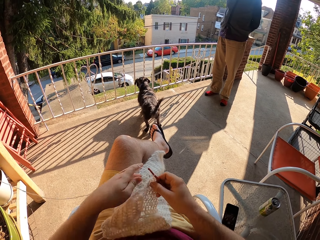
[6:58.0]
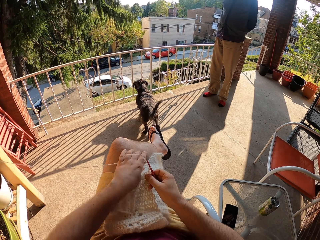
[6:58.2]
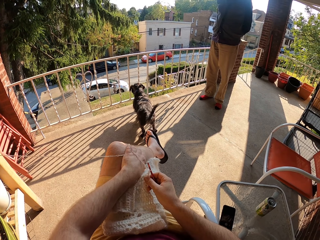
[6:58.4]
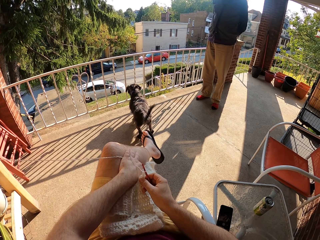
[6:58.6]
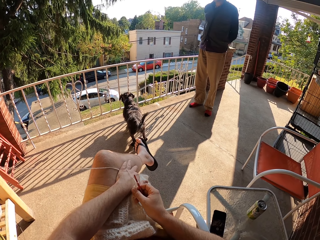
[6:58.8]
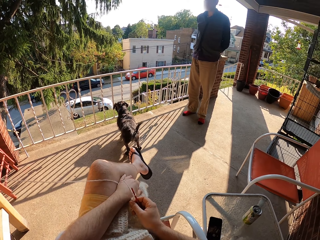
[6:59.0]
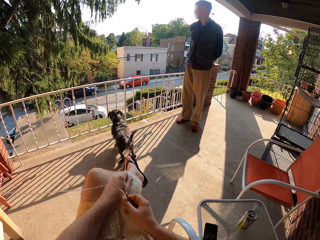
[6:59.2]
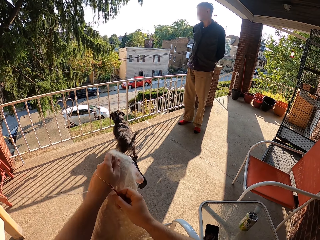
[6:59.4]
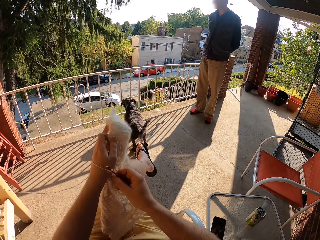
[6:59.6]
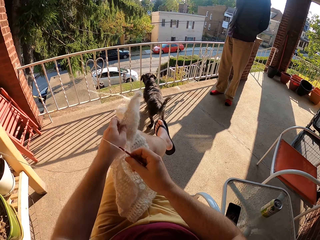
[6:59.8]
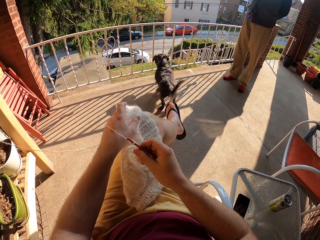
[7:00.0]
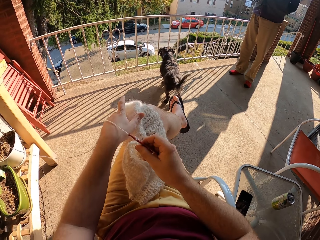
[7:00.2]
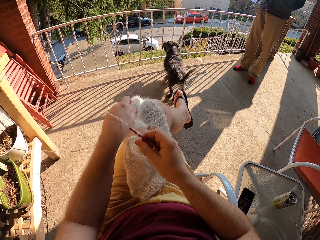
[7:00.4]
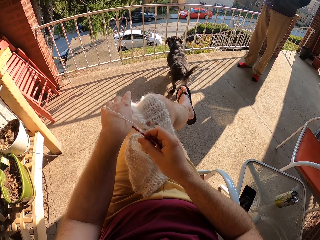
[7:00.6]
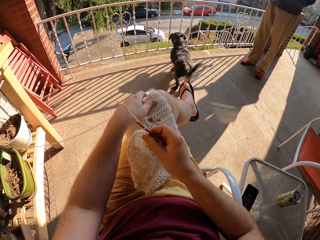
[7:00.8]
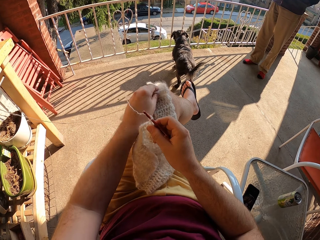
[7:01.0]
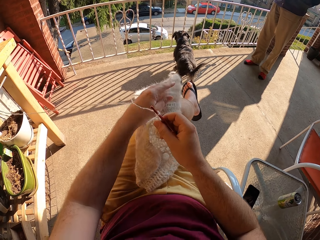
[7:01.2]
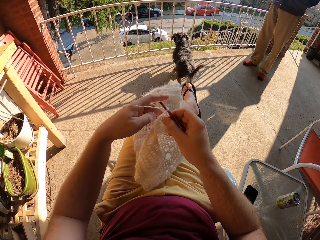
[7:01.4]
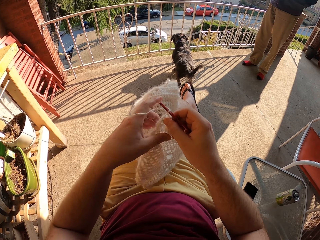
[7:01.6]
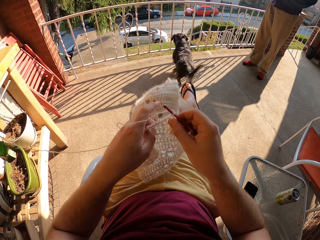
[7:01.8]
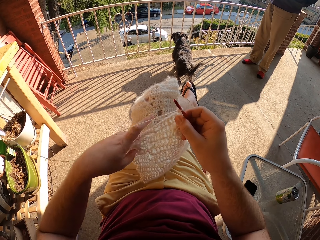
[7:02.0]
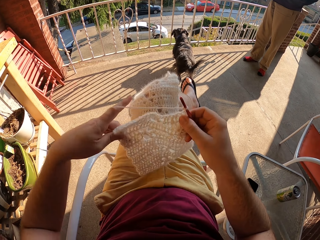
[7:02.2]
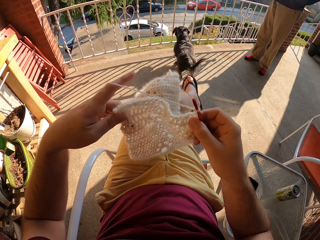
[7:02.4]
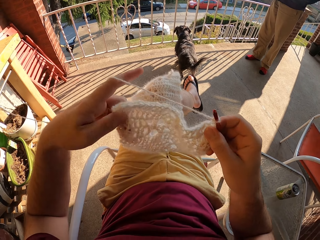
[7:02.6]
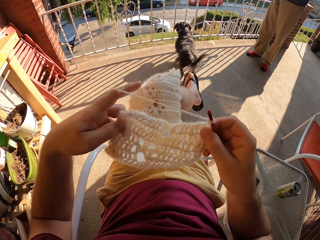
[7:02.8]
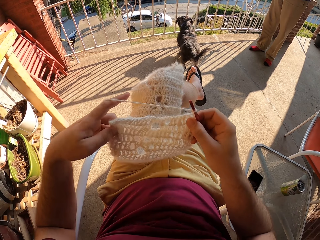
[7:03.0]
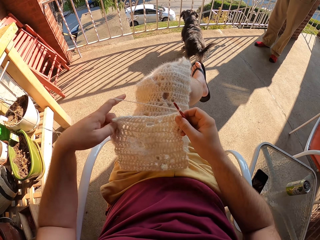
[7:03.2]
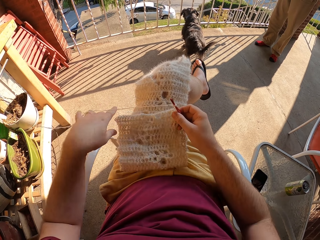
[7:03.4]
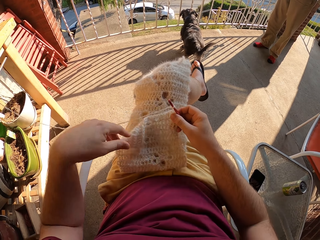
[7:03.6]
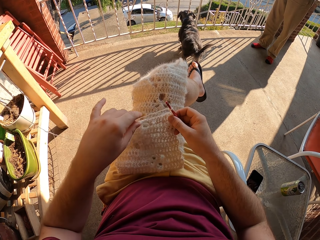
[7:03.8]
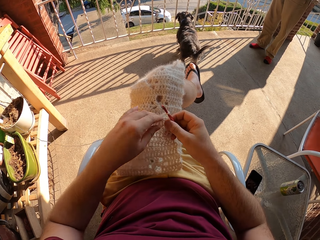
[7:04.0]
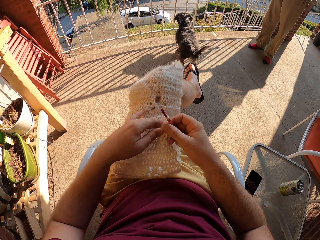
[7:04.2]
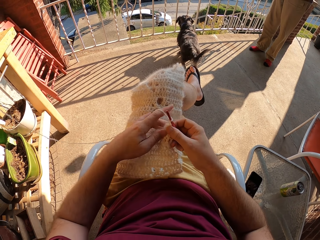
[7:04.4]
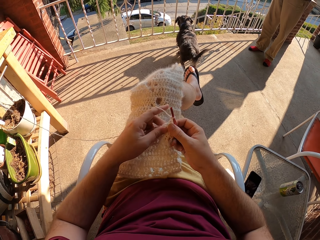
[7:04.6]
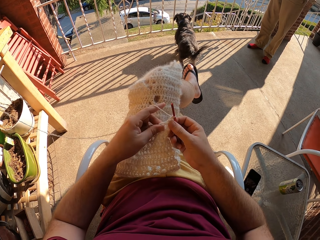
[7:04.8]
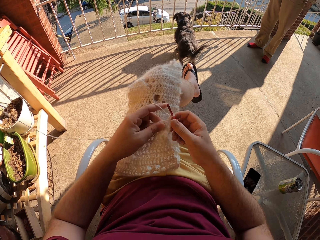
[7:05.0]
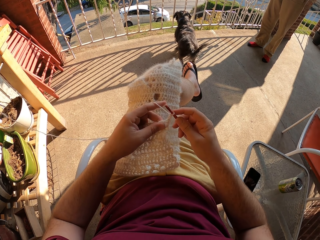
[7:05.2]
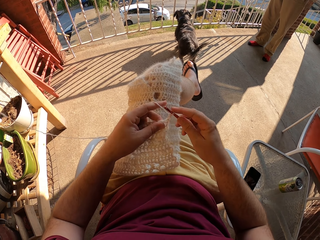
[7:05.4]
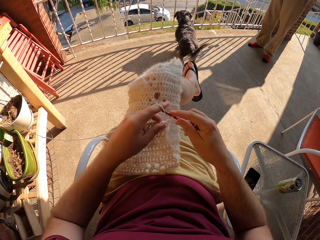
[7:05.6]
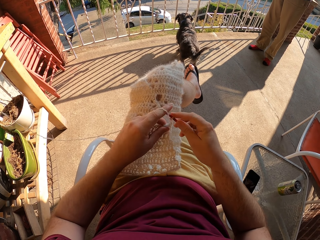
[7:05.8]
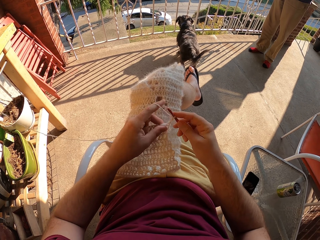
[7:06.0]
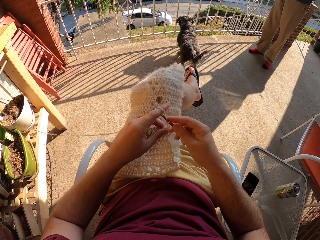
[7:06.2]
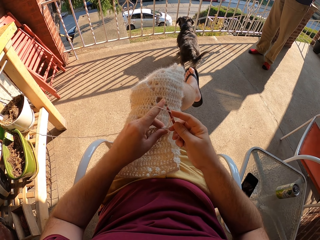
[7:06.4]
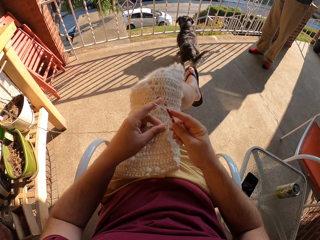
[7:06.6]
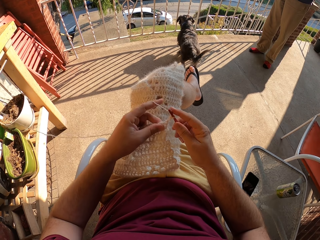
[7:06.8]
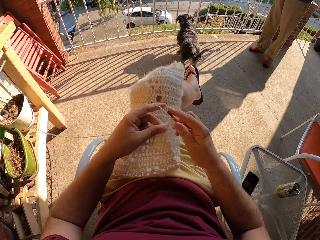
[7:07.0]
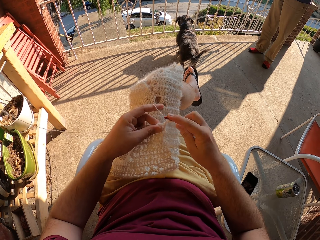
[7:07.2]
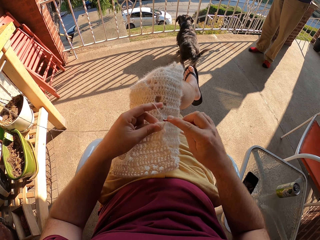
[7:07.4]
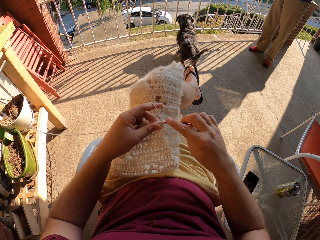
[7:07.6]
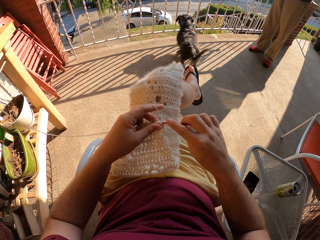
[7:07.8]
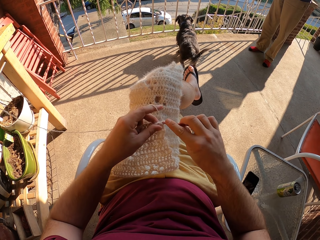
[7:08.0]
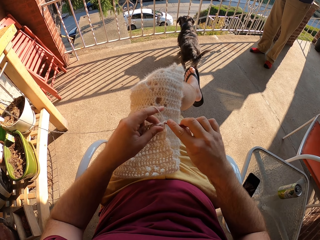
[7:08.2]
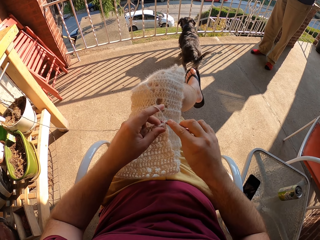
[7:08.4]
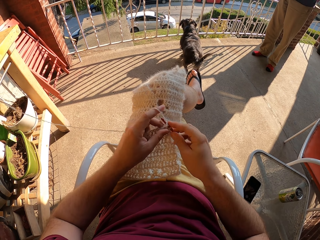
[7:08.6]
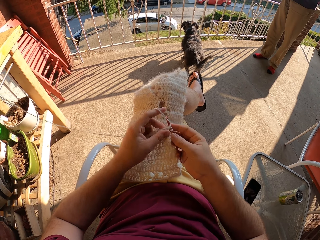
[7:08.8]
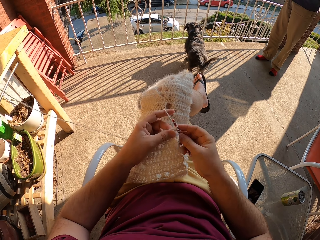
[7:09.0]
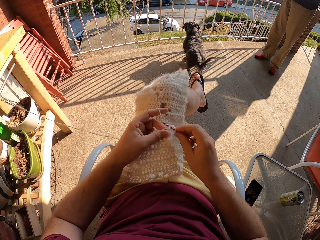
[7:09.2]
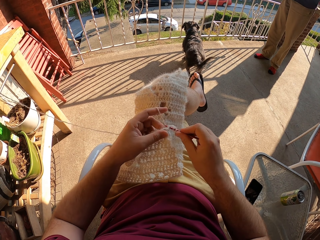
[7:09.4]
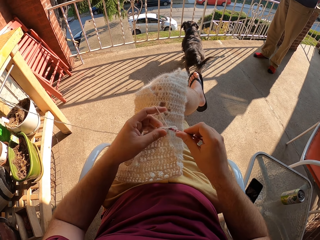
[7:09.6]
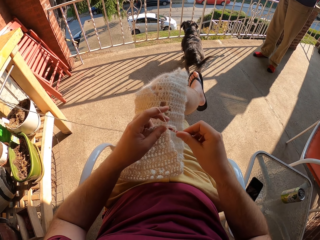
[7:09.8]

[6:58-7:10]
The camera wearer crochets the fabric with a crochet hook.

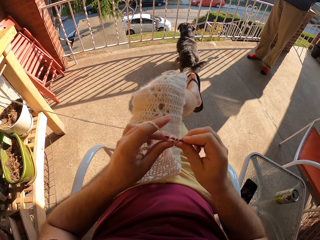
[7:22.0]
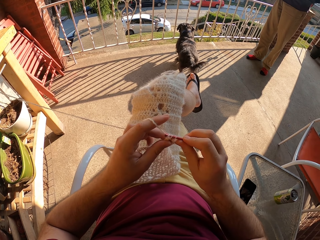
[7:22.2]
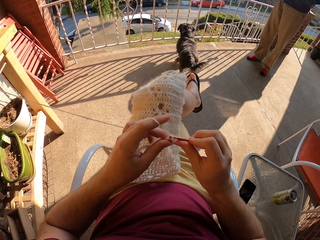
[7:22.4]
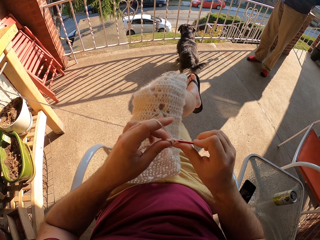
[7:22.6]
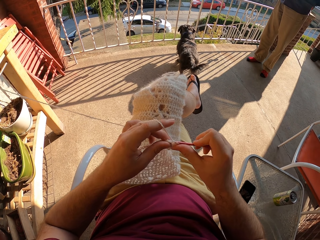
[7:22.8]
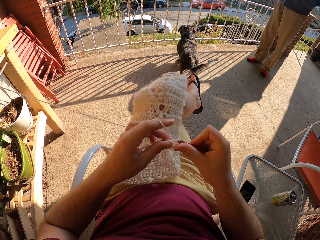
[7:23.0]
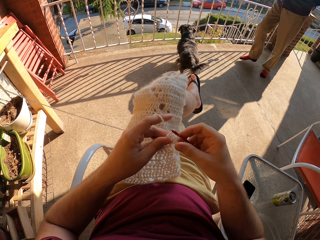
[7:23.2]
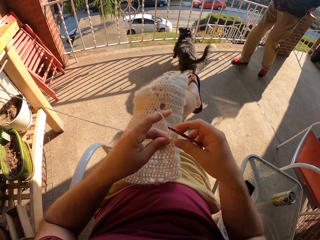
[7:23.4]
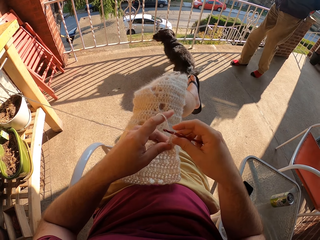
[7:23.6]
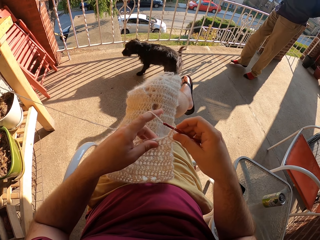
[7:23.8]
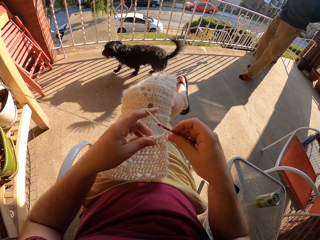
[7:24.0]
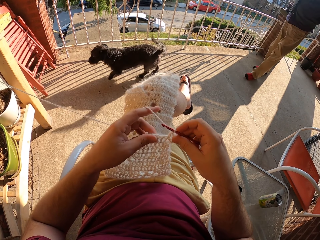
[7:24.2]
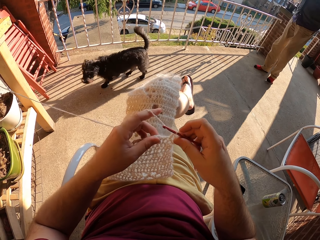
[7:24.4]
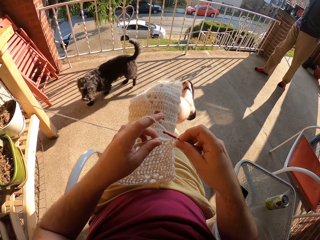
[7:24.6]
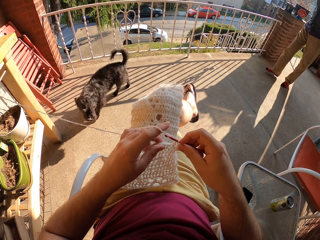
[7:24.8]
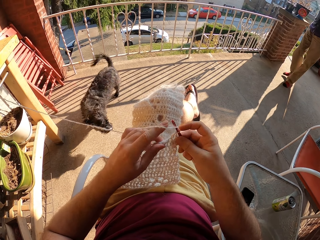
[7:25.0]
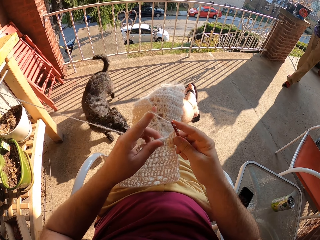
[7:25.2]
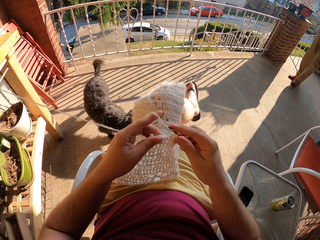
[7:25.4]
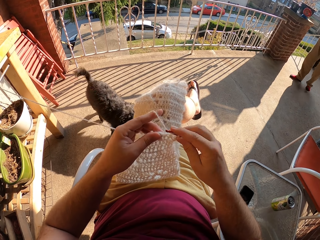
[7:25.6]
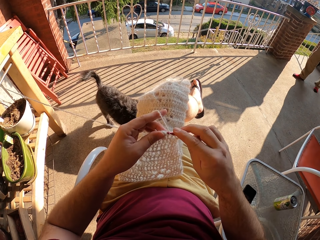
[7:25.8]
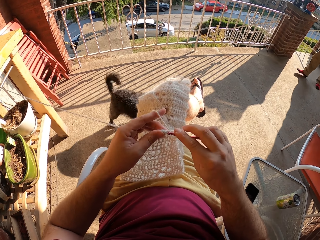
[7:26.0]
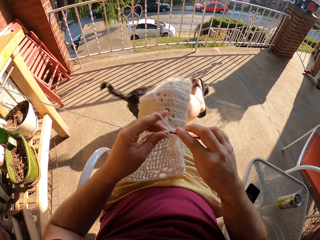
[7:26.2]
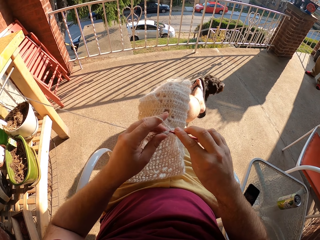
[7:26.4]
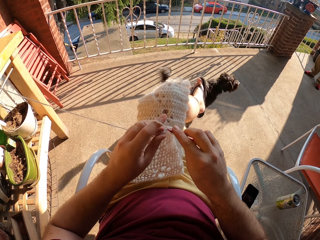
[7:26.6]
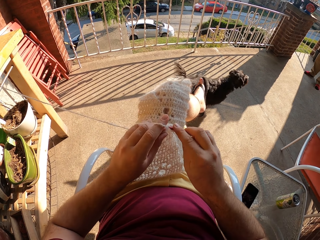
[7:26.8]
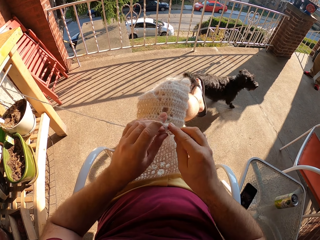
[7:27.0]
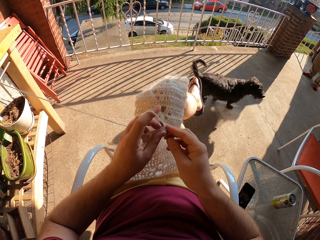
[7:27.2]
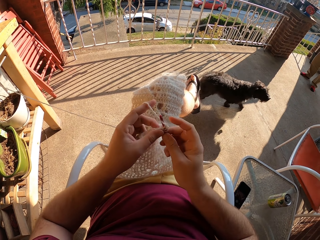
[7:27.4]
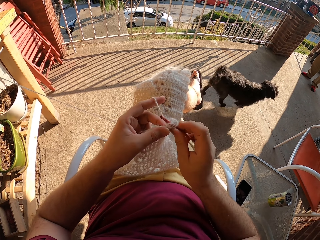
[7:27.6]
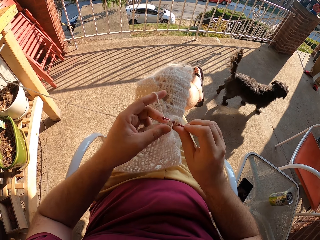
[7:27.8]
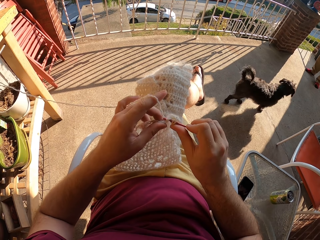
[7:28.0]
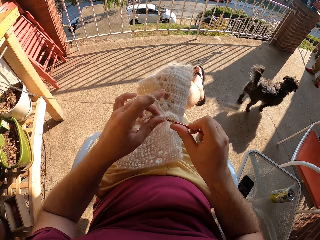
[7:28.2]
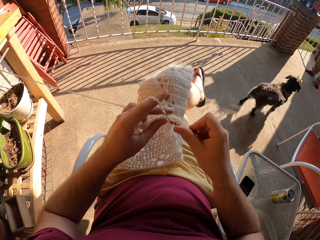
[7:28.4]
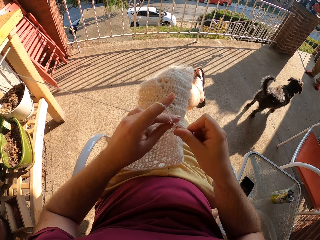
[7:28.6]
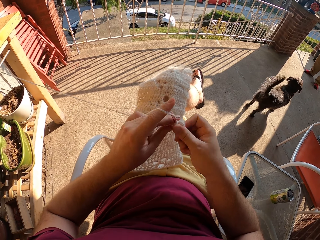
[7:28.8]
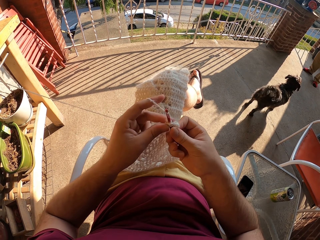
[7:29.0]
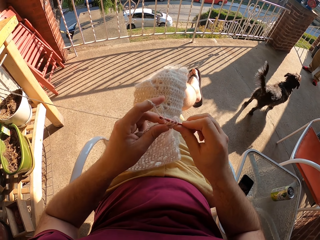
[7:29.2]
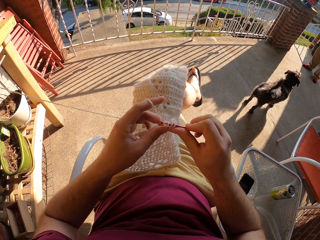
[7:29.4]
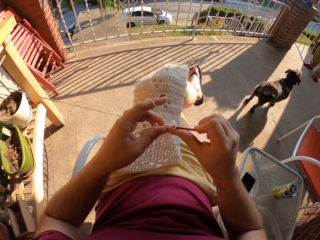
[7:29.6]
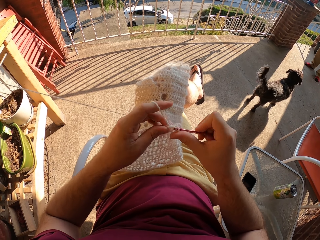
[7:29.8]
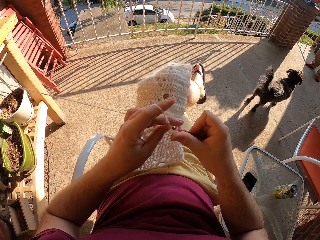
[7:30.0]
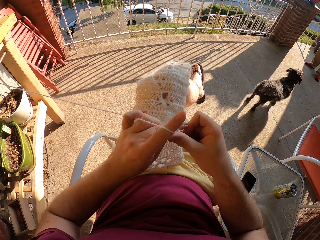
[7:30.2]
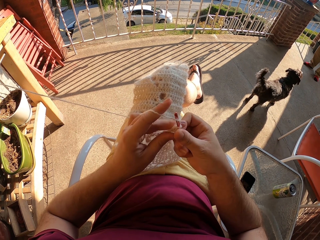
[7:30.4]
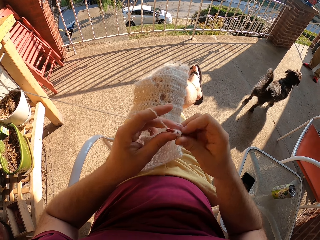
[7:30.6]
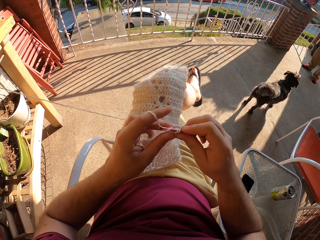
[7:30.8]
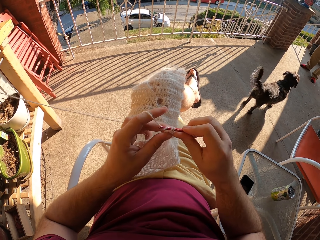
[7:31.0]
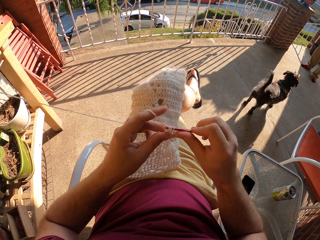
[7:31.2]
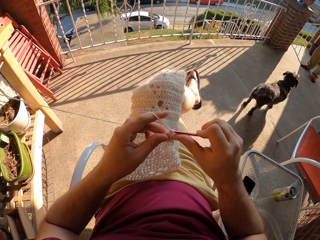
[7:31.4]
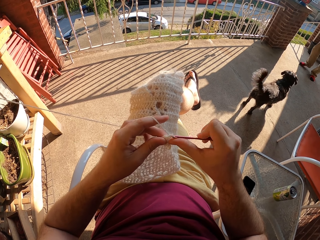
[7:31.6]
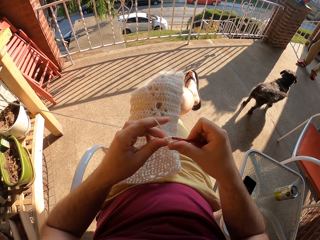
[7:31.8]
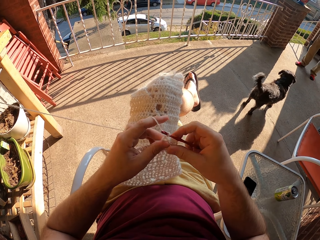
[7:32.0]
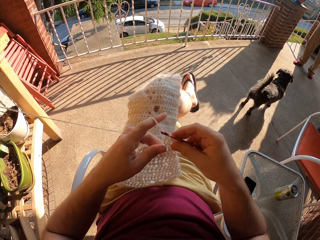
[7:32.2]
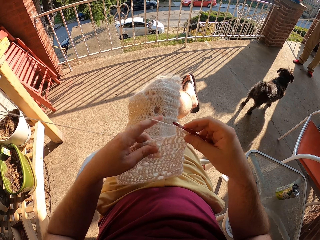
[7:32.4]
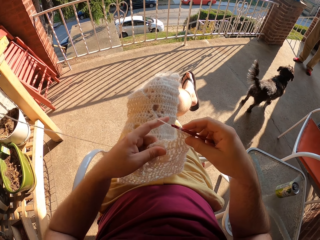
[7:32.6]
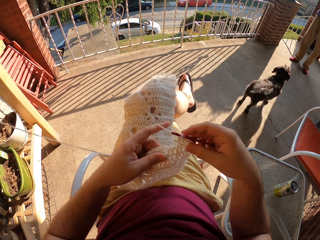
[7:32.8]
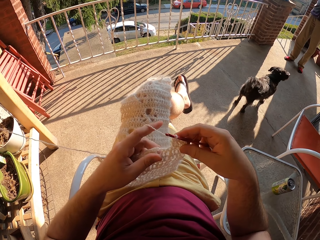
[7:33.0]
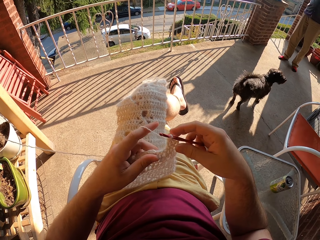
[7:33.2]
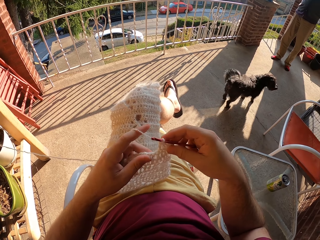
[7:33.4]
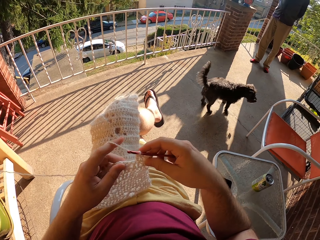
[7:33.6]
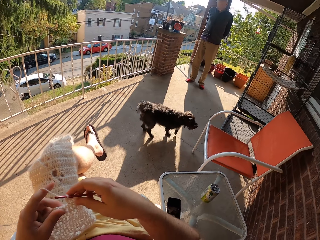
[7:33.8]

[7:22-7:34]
A person moves in the compound.
